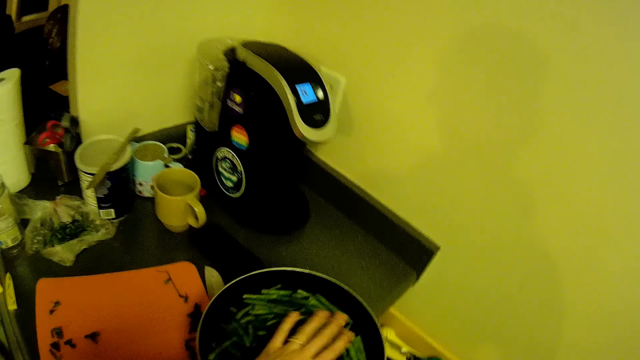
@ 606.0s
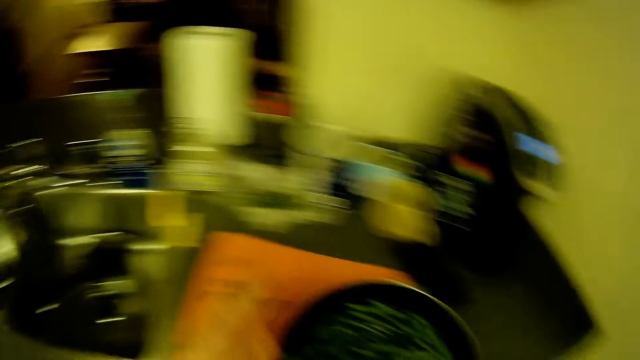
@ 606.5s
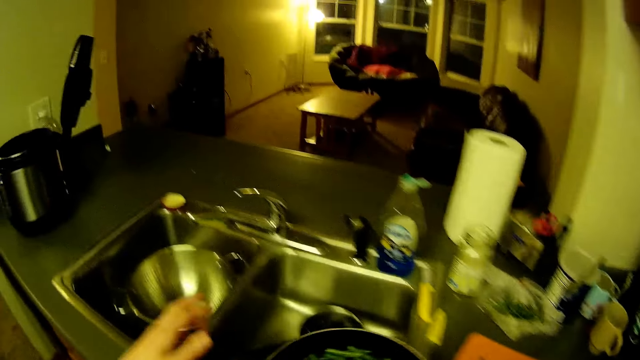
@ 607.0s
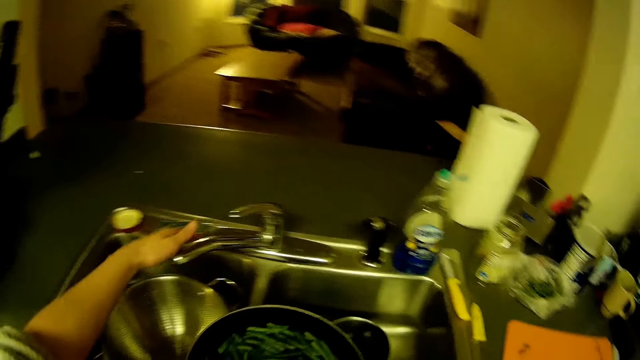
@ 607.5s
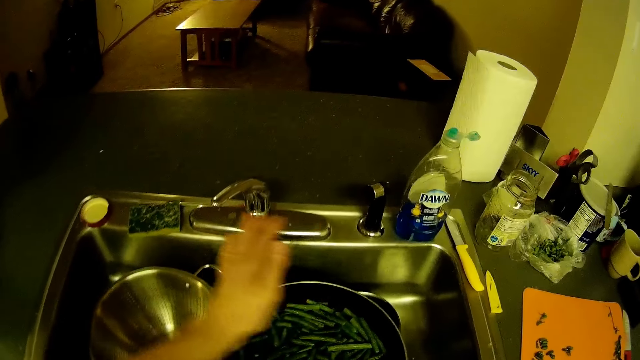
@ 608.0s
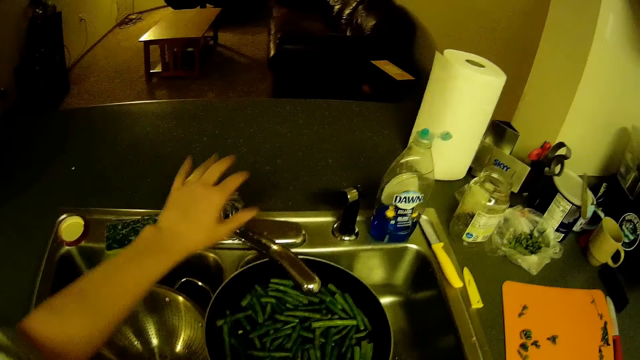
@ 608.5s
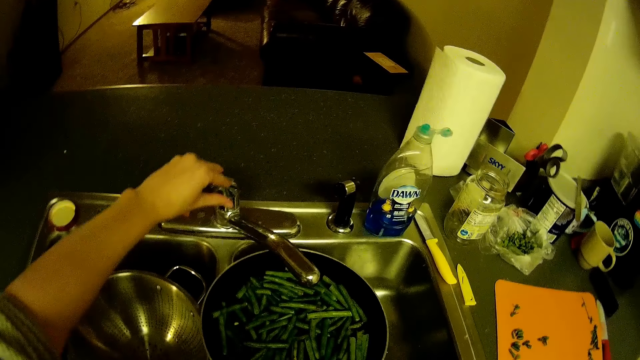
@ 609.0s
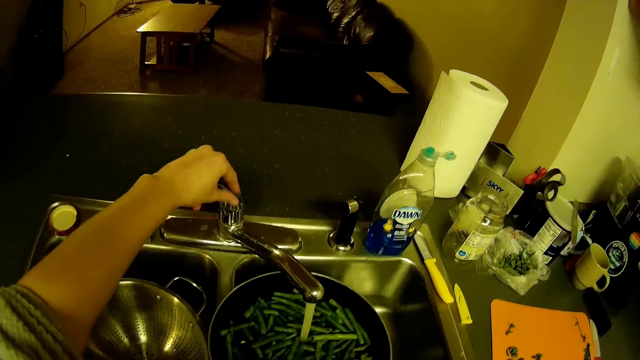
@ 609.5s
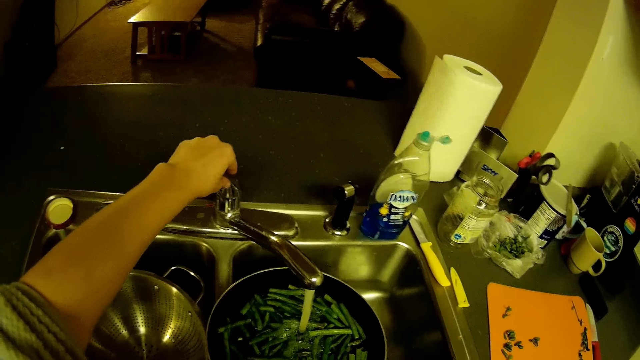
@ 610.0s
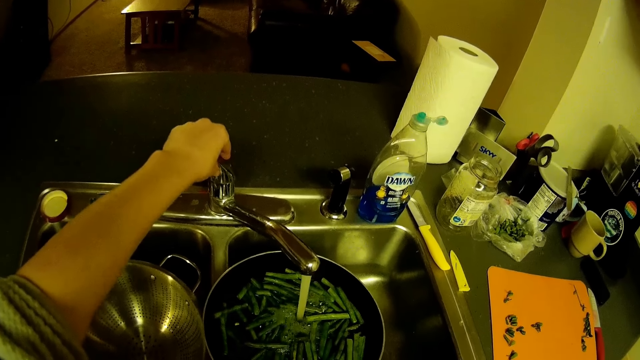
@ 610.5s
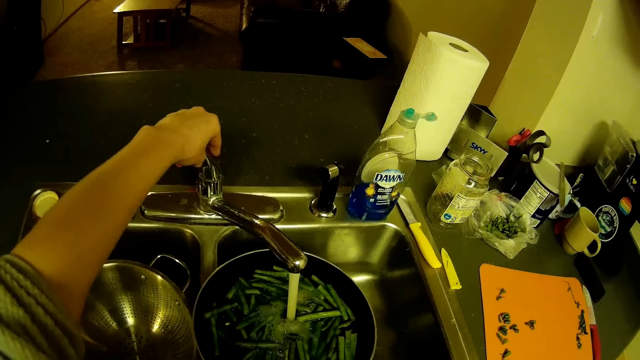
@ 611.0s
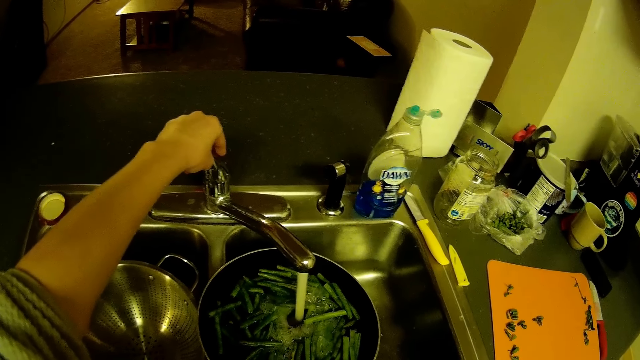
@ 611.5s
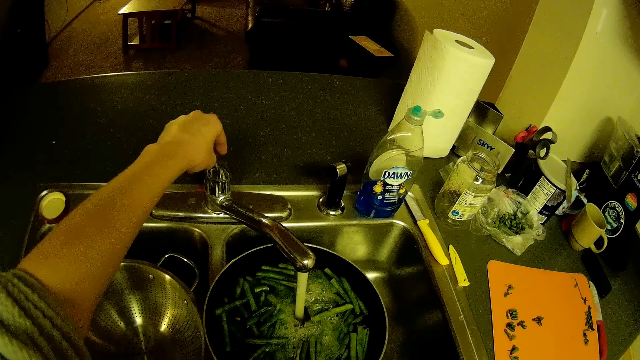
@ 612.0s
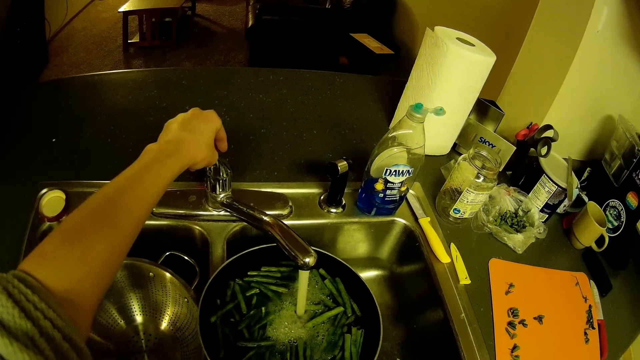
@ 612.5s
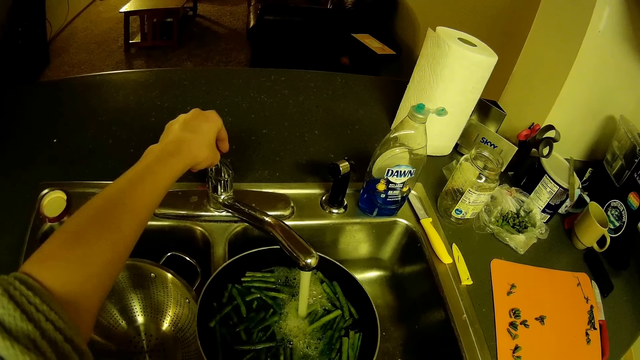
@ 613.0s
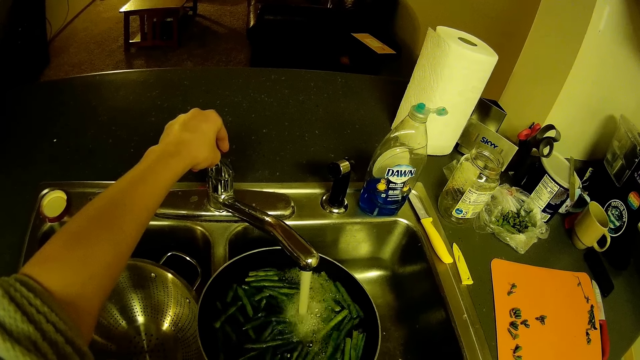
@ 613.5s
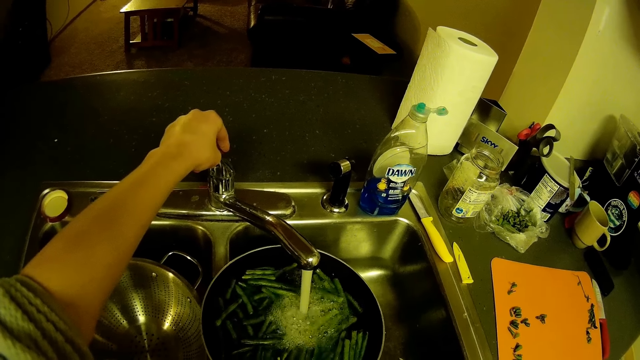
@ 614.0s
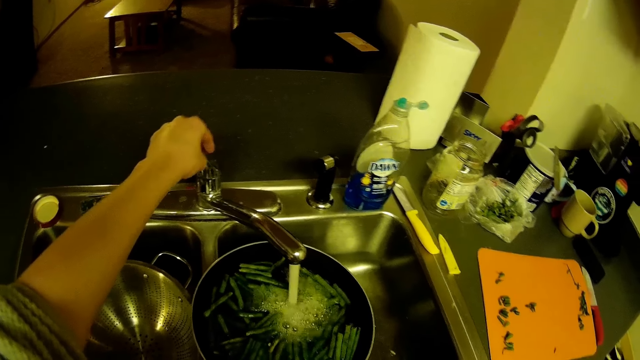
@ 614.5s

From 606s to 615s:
The camera wearer walks towards a sink with the frying pan. She touches the French bean on the pan. She adjusts the tap to the frying pan with her left hand. She opens the tap with her left hand.

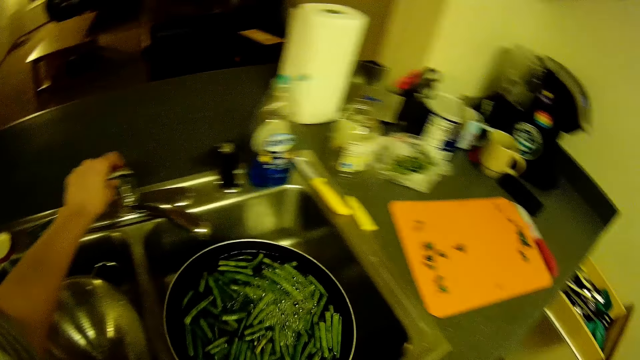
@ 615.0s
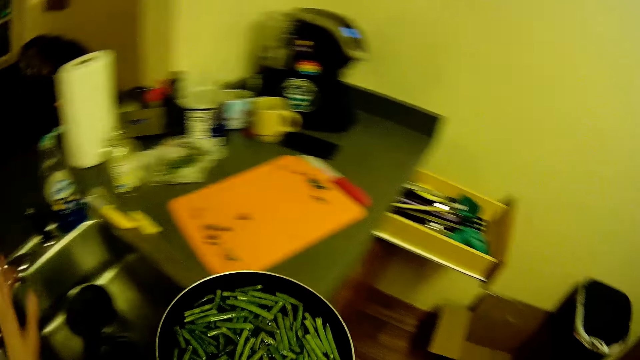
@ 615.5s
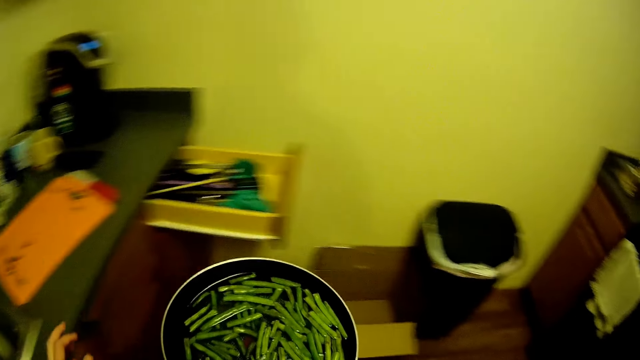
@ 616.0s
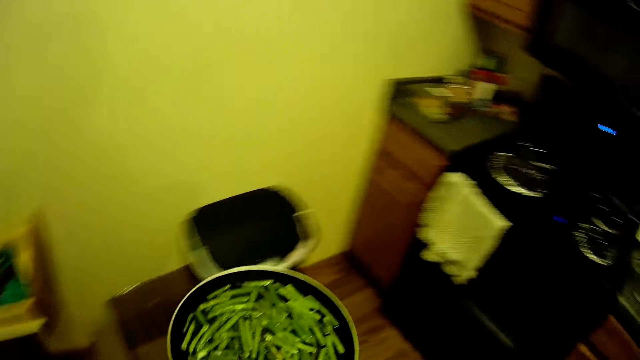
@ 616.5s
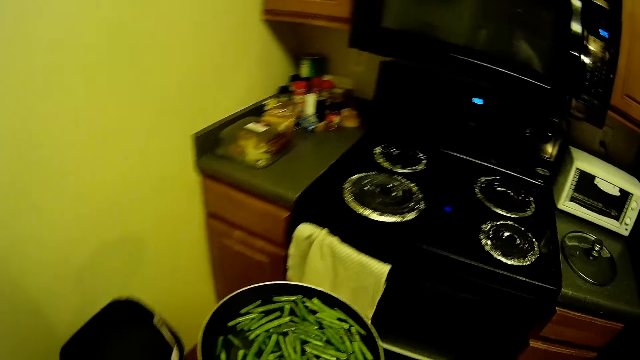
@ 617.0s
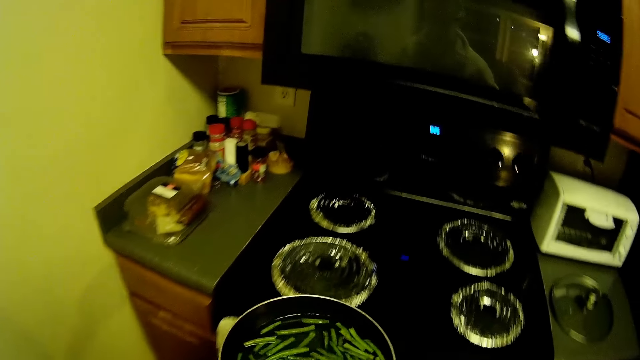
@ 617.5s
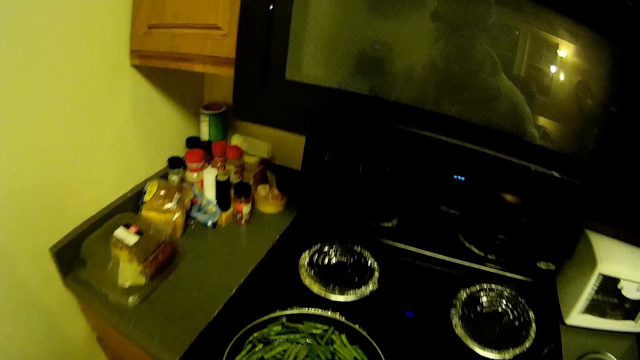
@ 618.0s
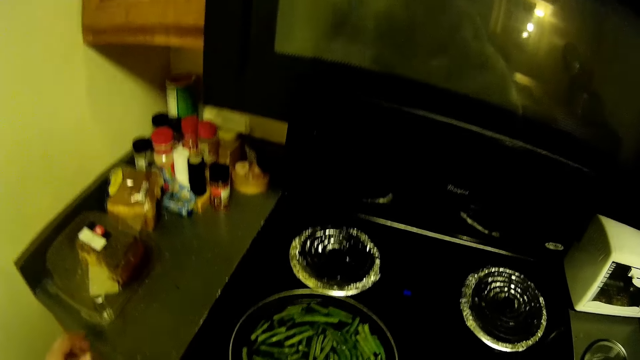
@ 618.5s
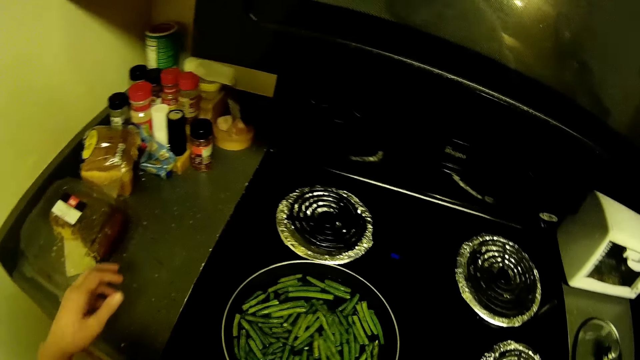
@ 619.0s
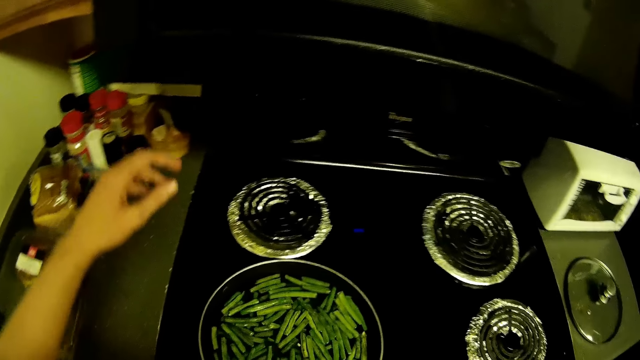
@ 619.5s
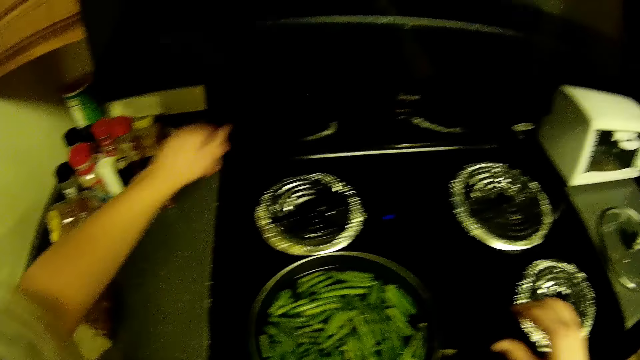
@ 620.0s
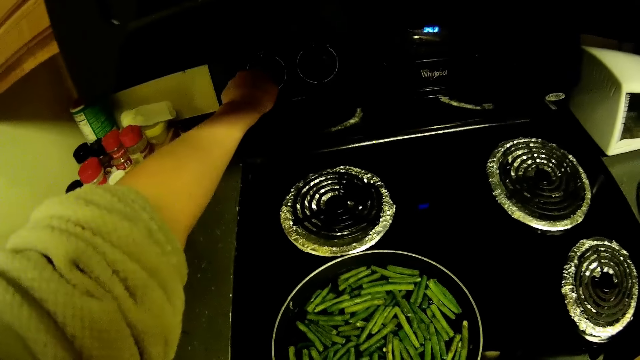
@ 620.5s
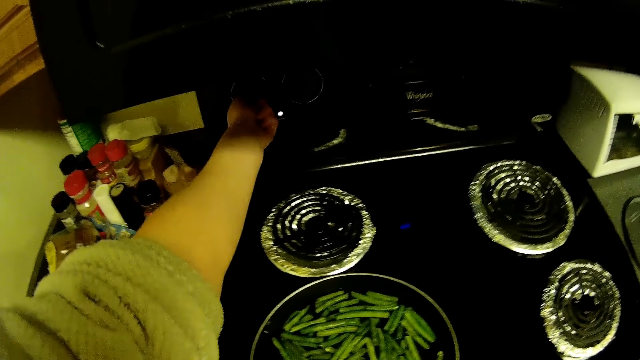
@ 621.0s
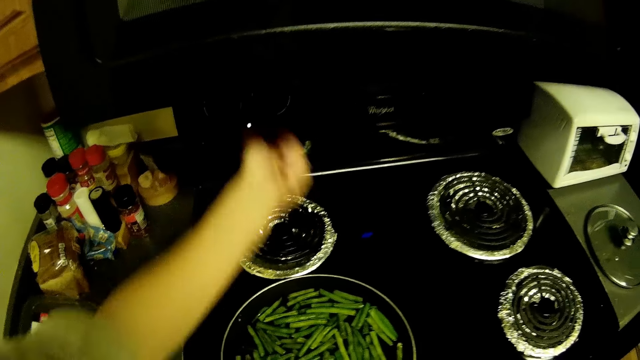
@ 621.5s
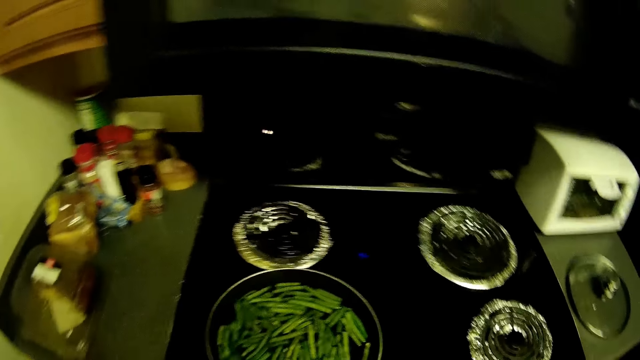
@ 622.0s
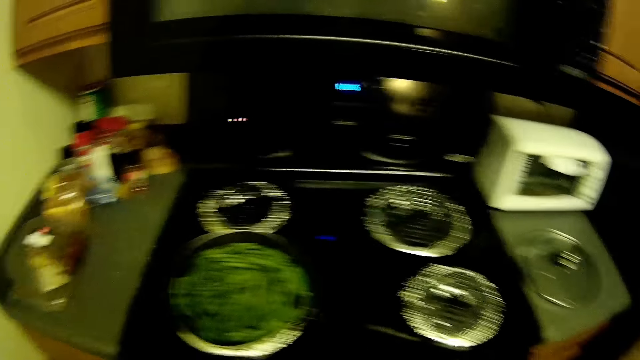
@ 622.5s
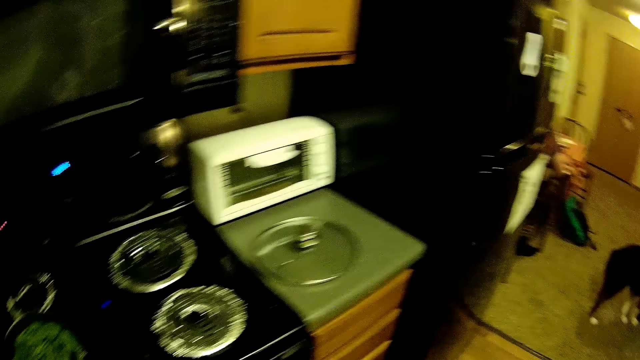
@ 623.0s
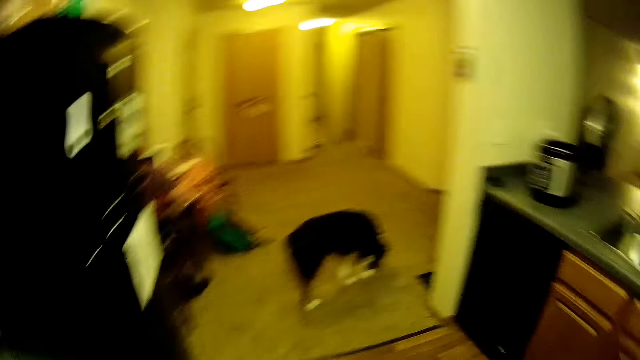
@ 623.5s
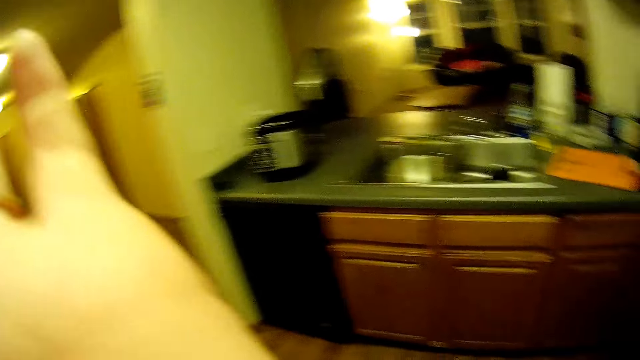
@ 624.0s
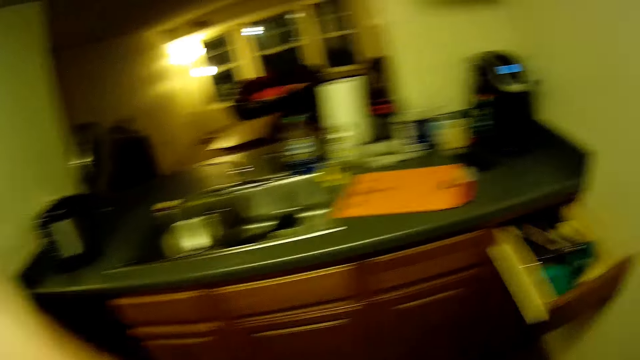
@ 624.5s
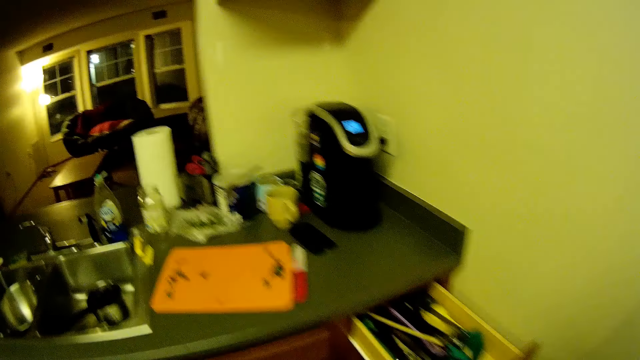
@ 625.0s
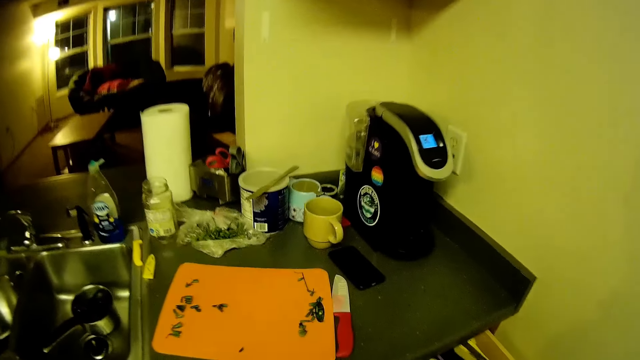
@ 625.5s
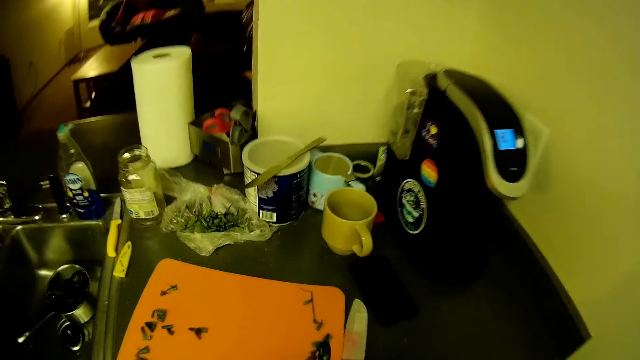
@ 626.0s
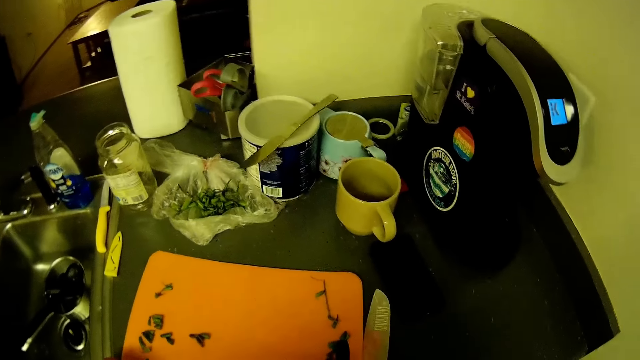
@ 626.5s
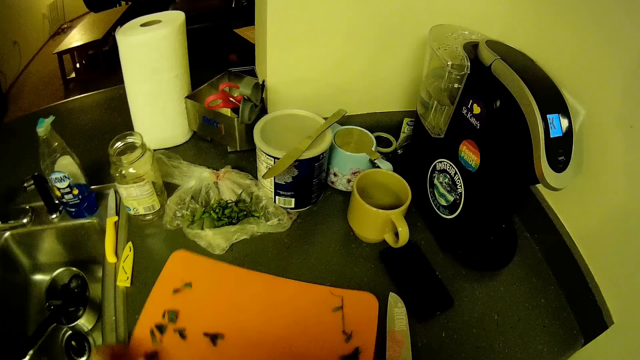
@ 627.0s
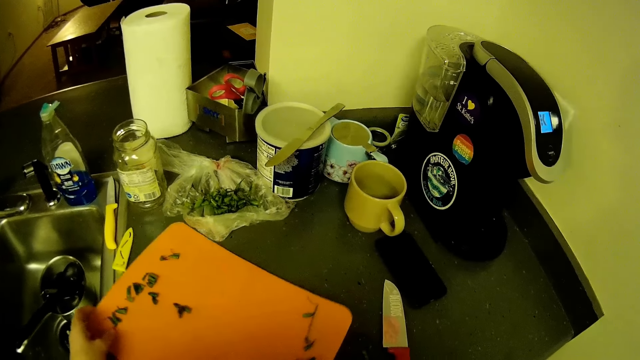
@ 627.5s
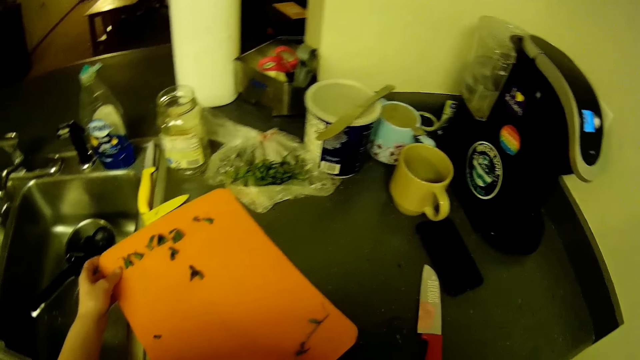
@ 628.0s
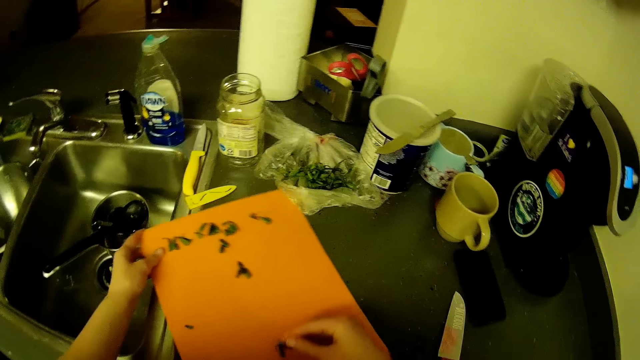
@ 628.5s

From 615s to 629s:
The camera wearer turns off the tap with her left hand. She walks to a gas cooker. She drops the frying pan on the gas cooker with her right hand. She turns on the gas cooker with her left hand. She walks towards the kitchenette. She turns around. She adjusts the chopping board on the kitchenette with her left hand. She takes the chopping board.
